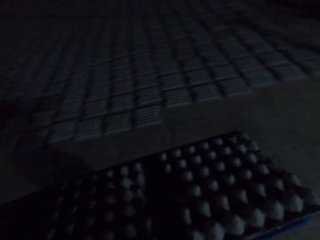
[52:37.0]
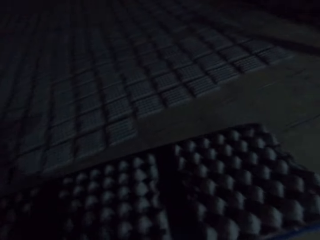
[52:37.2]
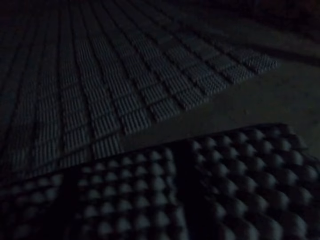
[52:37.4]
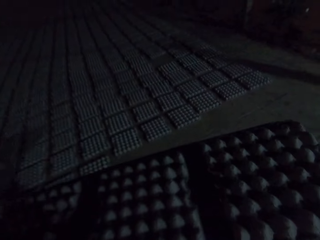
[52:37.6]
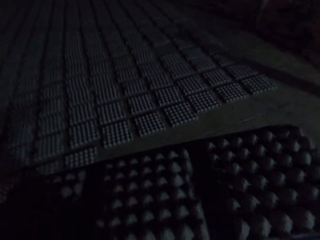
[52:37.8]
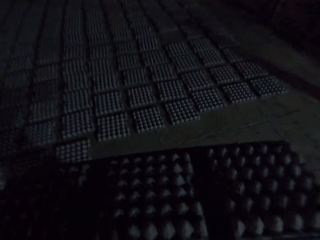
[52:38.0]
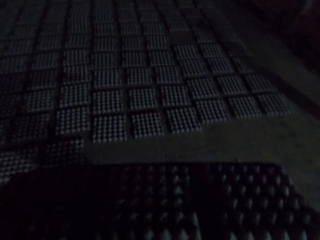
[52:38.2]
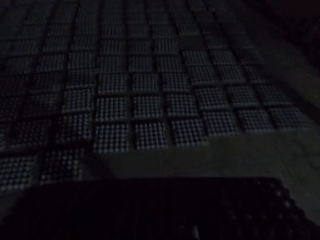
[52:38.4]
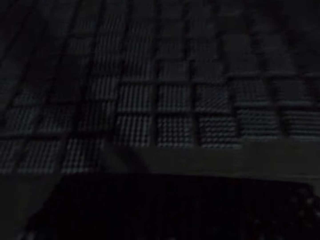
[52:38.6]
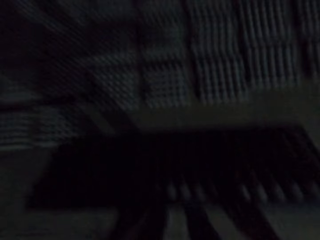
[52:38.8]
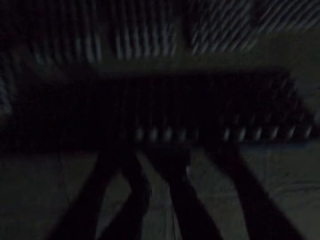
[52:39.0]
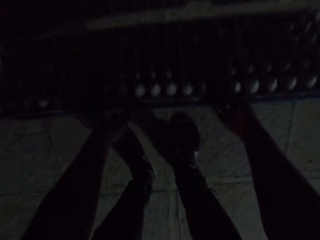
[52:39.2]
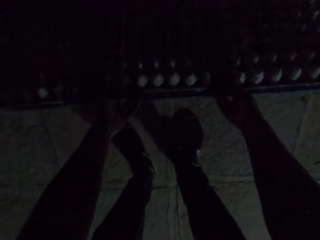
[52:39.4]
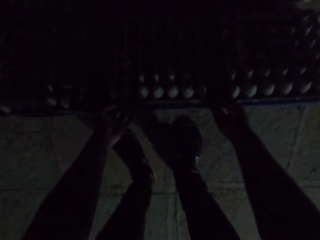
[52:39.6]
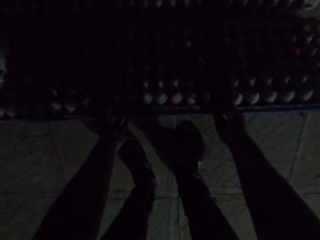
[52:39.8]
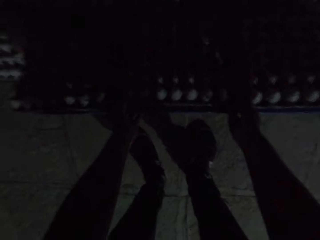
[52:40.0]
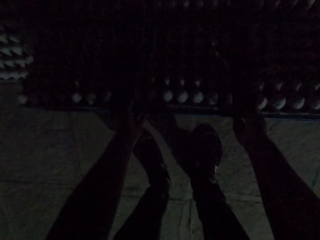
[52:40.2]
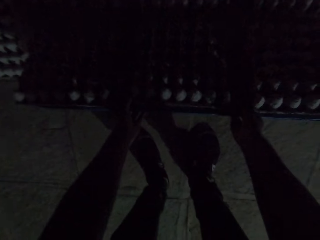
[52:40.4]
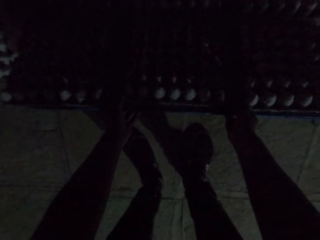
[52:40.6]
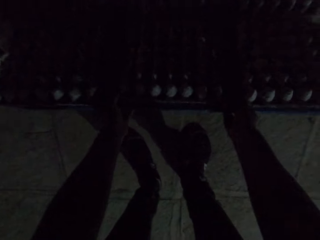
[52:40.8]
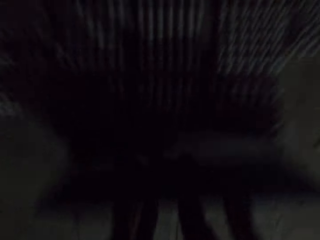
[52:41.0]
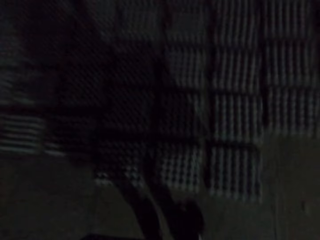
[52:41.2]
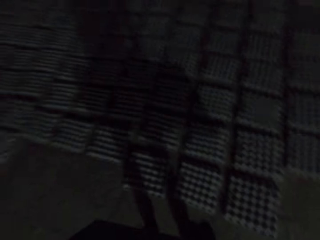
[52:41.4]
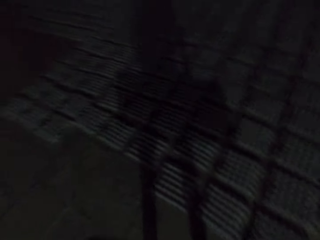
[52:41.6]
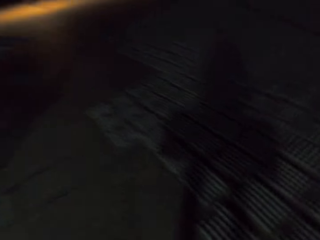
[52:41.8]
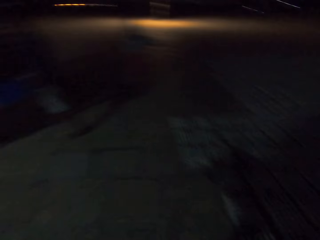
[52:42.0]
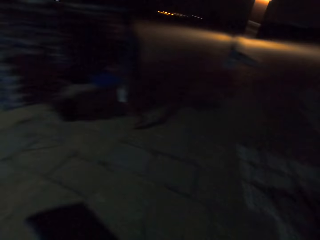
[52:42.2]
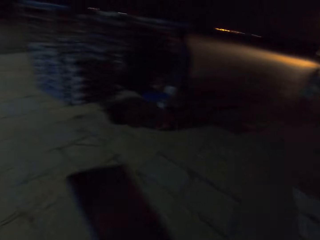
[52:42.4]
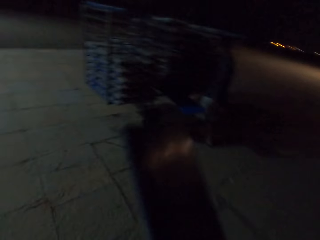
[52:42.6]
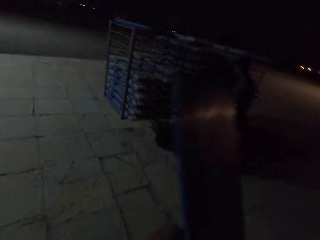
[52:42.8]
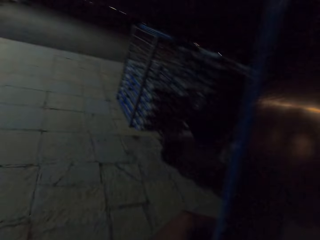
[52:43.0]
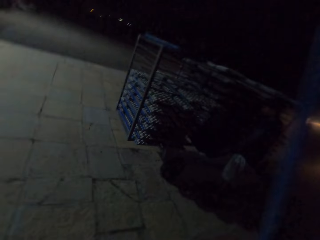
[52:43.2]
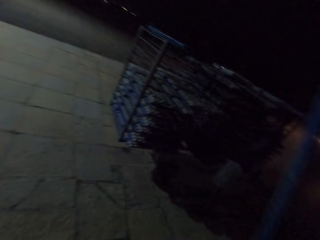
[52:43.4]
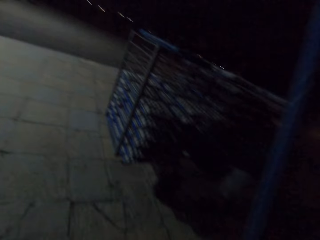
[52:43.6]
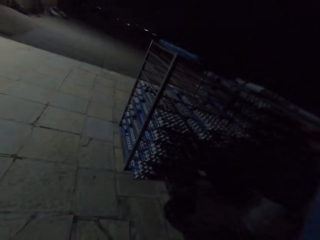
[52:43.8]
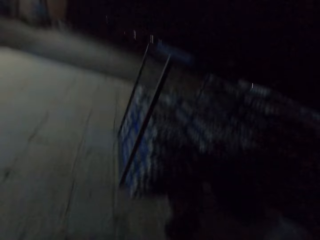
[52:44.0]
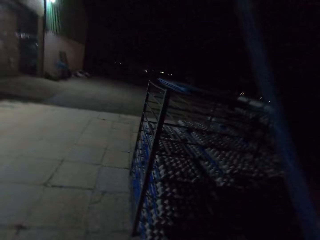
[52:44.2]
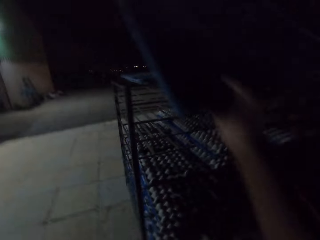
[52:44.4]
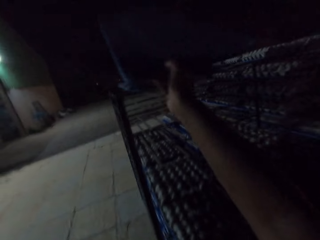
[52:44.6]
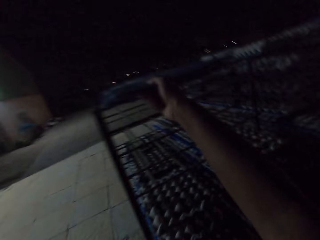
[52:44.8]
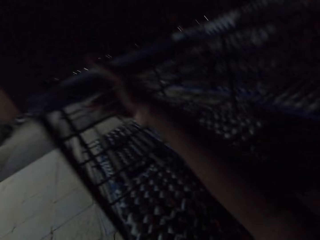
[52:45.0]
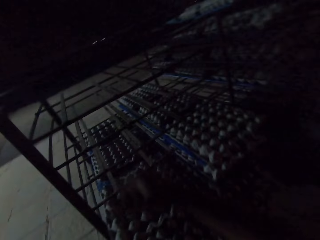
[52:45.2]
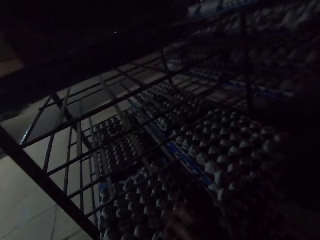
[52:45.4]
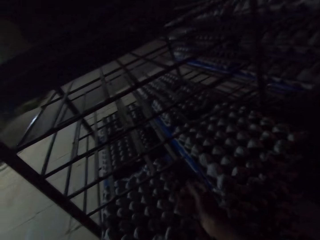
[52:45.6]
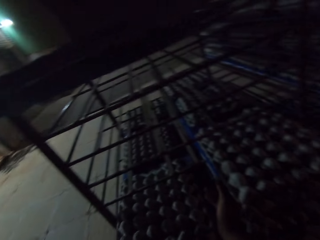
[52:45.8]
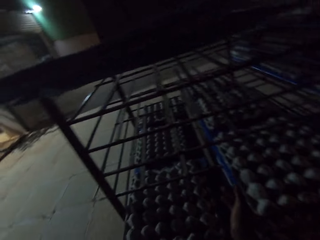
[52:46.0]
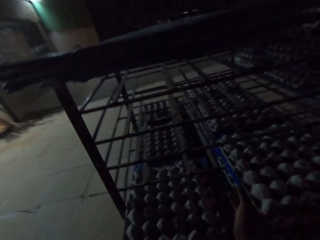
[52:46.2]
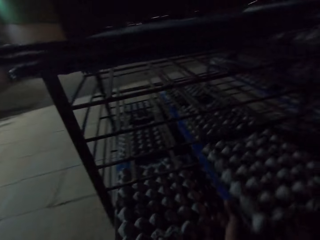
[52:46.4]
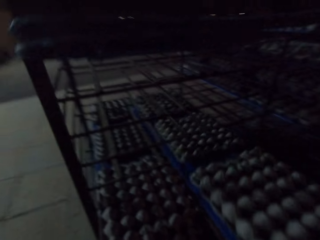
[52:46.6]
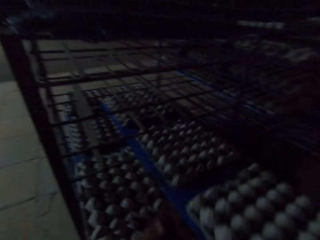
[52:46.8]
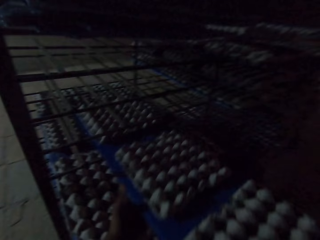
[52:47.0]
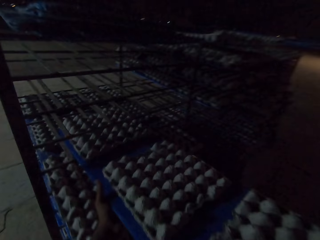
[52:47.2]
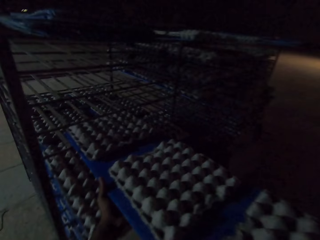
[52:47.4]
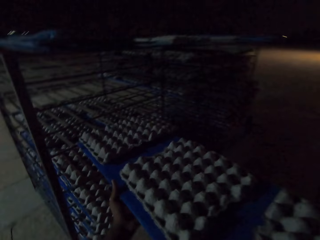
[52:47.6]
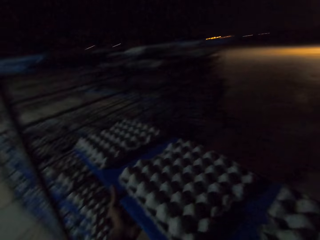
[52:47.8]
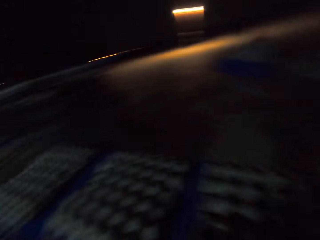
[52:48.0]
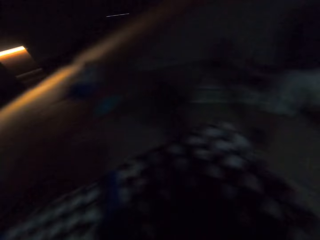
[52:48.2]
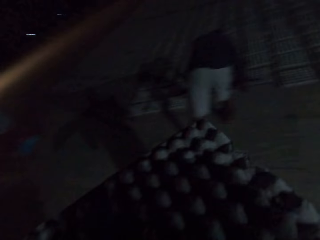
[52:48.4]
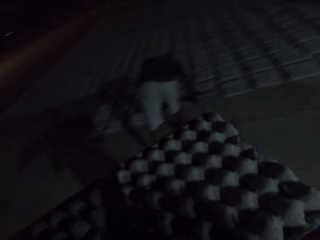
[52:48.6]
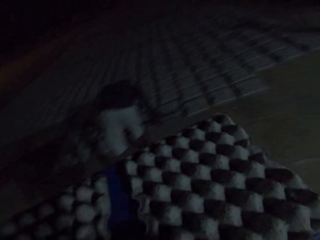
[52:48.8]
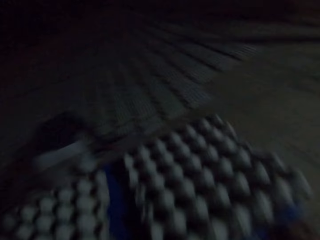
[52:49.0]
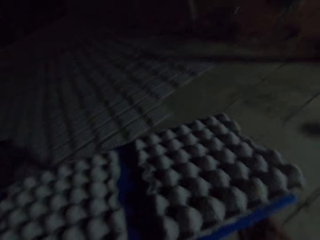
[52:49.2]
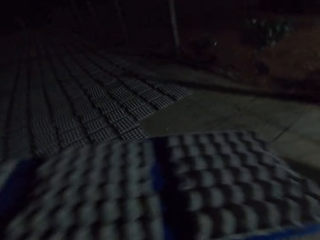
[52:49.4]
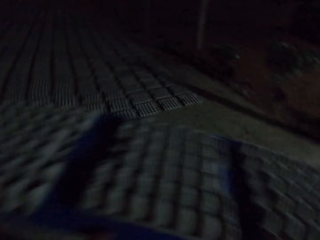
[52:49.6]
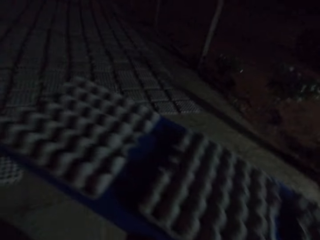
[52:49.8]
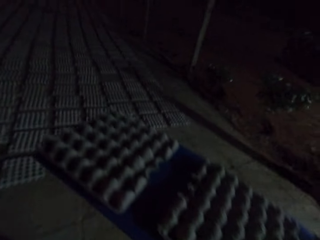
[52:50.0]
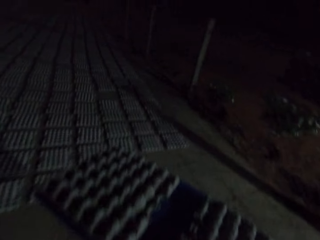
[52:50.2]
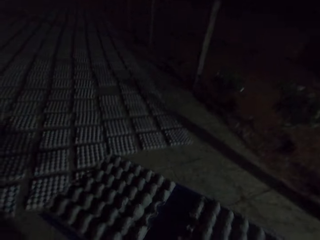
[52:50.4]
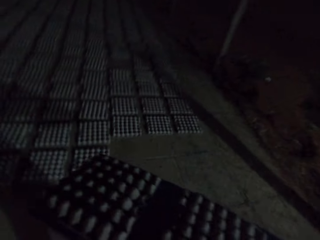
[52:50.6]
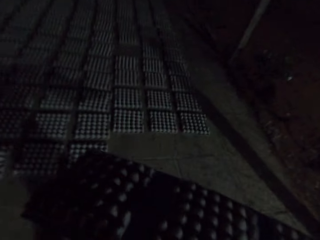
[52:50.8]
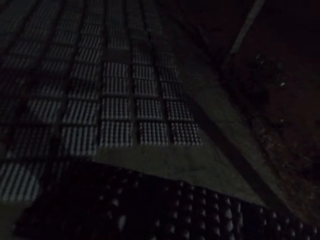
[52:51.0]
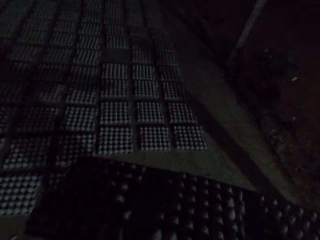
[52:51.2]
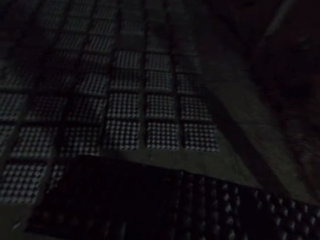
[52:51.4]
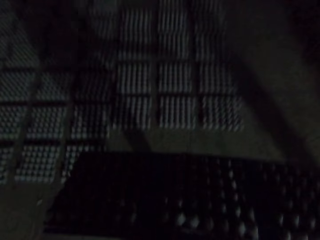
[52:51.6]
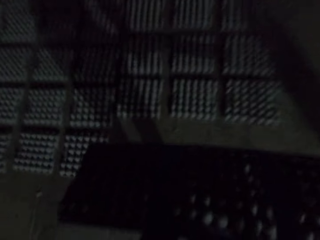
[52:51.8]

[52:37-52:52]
The camera wearer walks. They drop the egg crates on the floor. They walk. They drop the blue pallet on the warehouse crate. They carry the egg crates from the warehouse crate with the blue pallet. They walk.

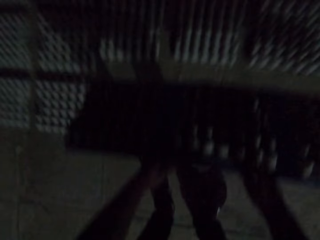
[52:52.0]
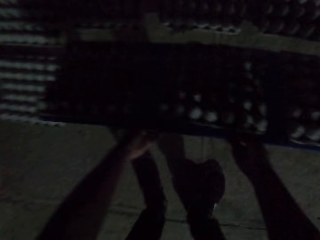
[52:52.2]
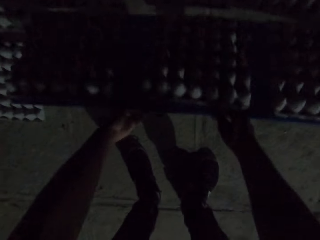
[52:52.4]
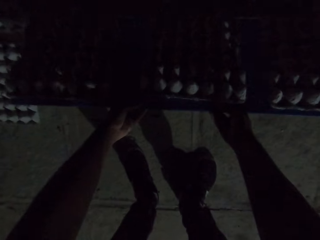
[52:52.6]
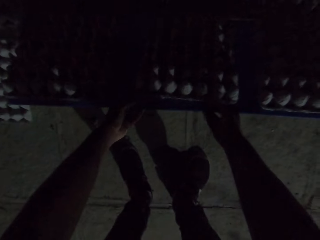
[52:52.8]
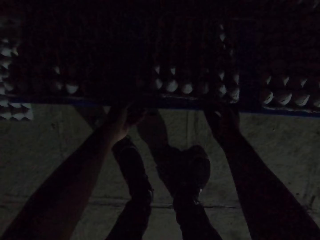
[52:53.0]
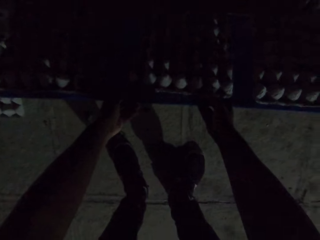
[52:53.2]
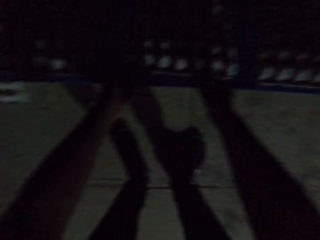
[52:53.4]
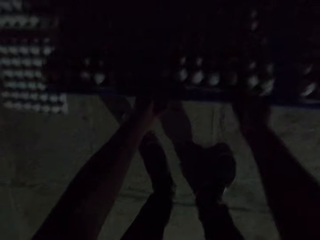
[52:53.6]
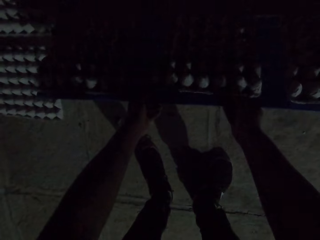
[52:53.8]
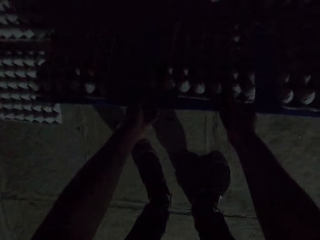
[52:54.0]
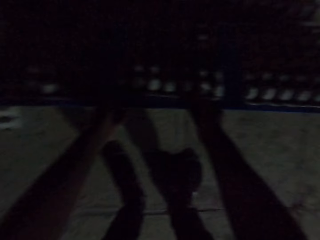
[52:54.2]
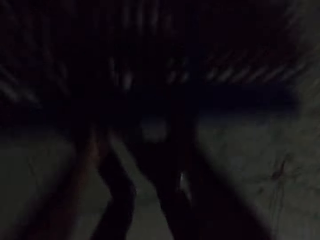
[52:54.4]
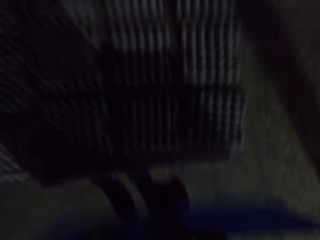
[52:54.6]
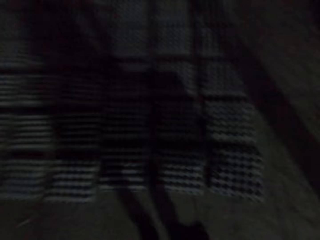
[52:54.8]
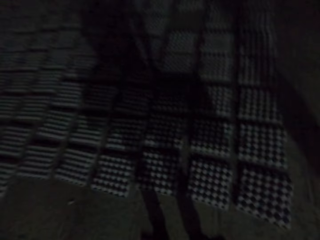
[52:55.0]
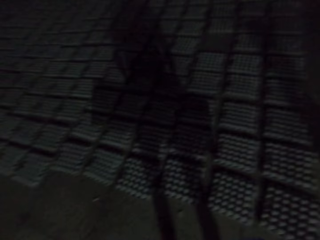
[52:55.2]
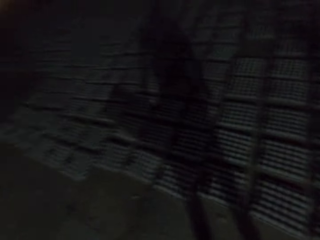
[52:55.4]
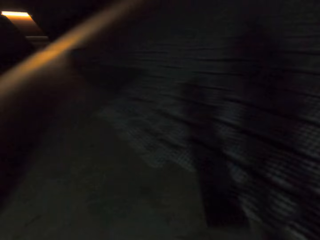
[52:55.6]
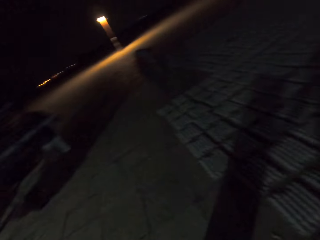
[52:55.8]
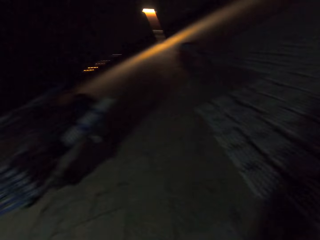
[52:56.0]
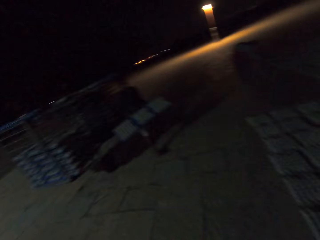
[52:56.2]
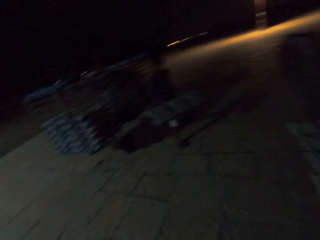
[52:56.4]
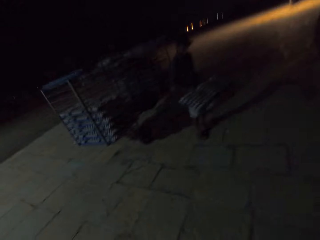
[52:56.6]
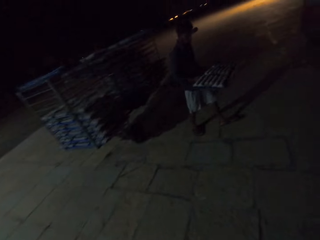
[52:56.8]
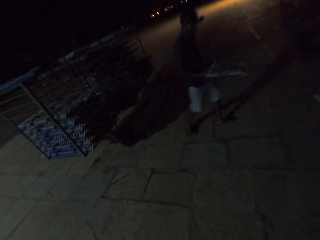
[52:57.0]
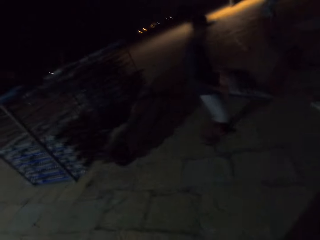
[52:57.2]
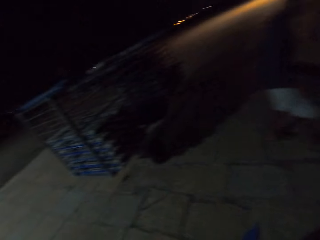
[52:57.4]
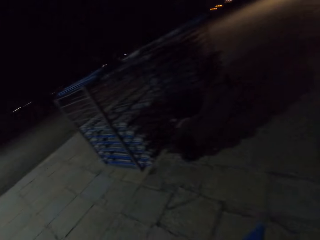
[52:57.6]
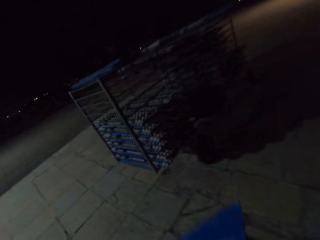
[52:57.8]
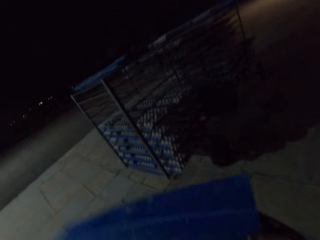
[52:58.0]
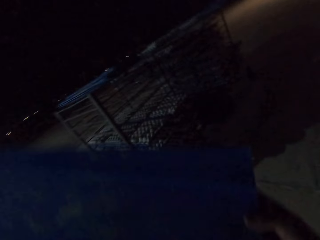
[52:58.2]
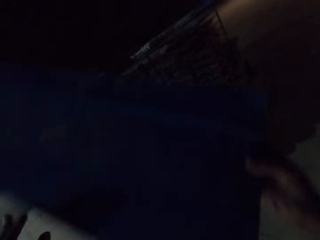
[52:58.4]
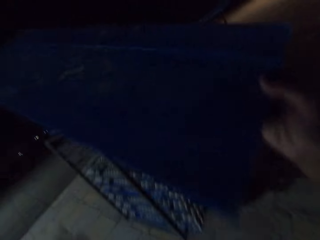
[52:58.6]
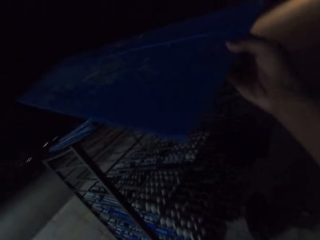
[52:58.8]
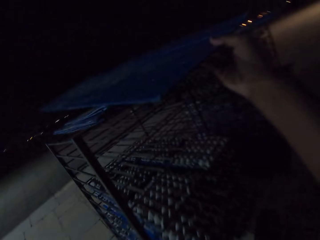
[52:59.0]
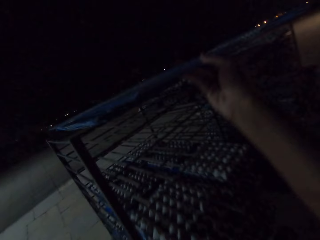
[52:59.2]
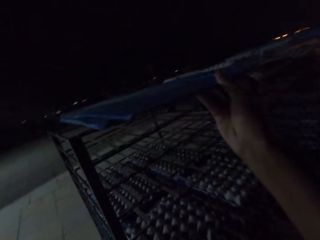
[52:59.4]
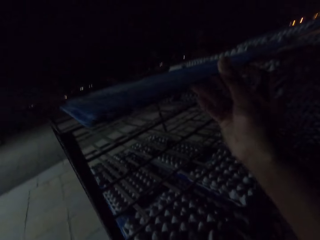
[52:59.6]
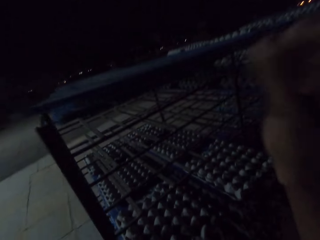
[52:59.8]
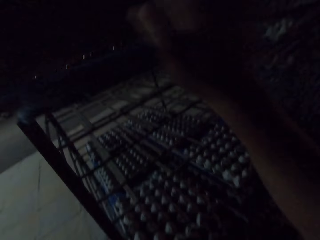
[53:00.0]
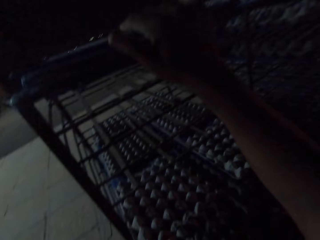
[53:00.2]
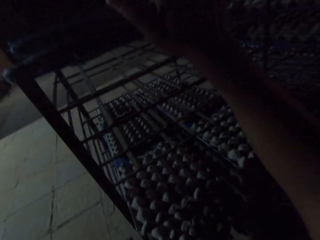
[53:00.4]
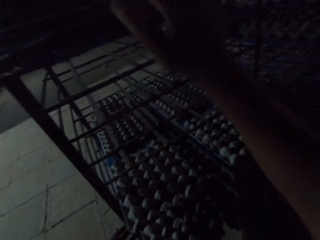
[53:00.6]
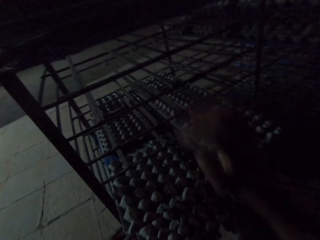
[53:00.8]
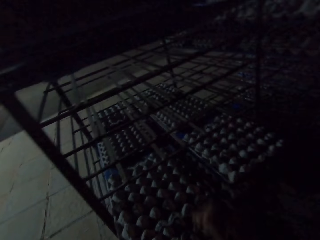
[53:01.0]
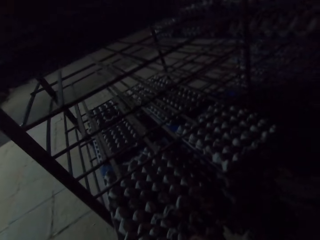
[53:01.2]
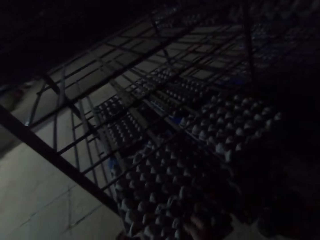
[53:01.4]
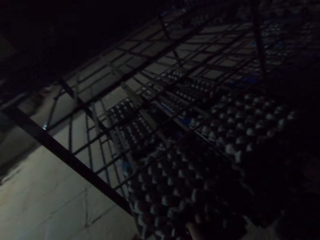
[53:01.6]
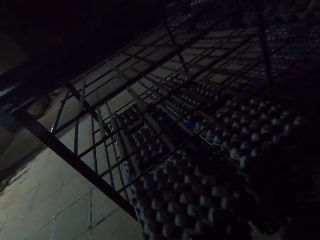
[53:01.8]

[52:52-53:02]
The camera wearer drops the egg crates on the floor. They walk. A man walks. The camera wearer drops the blue pallet on the warehouse crate.
